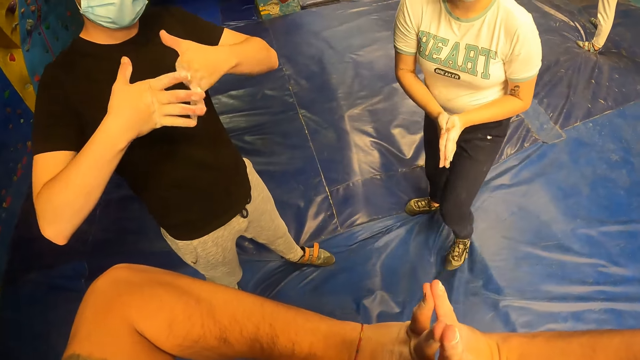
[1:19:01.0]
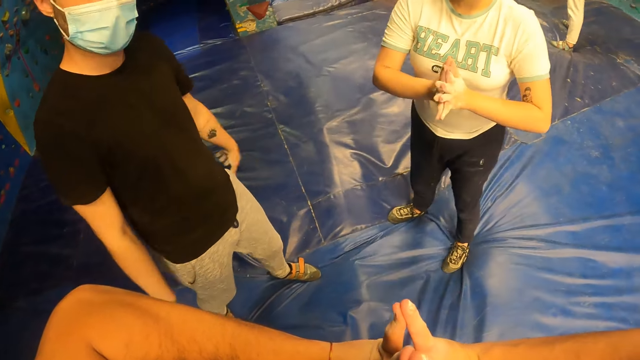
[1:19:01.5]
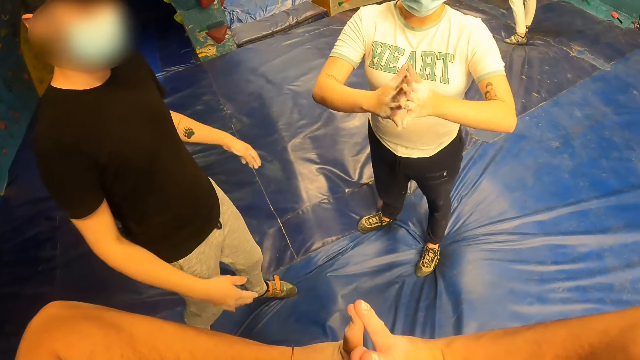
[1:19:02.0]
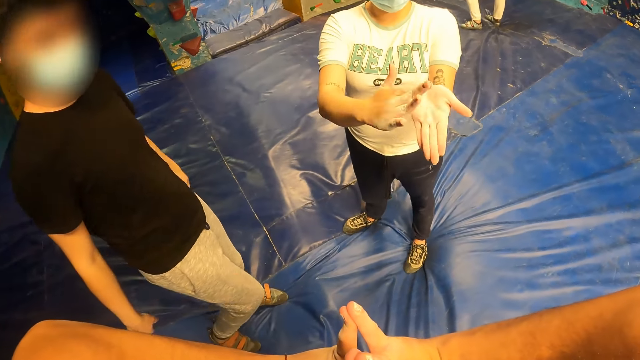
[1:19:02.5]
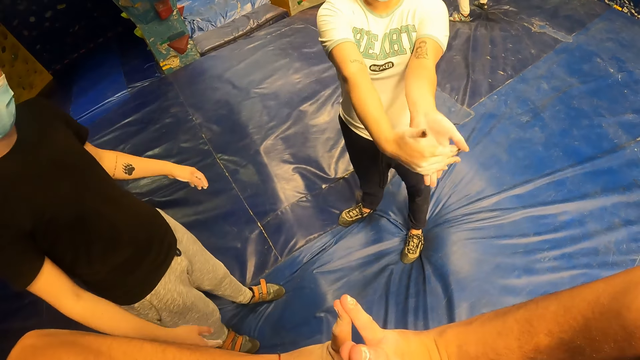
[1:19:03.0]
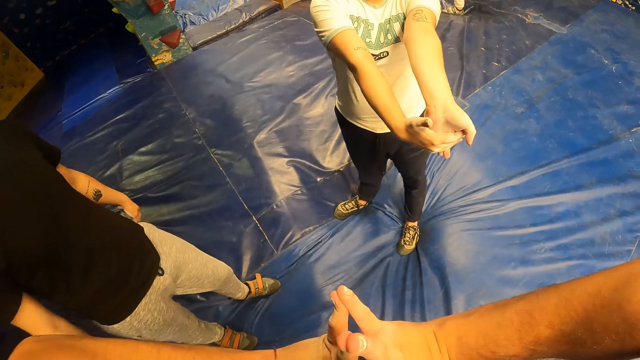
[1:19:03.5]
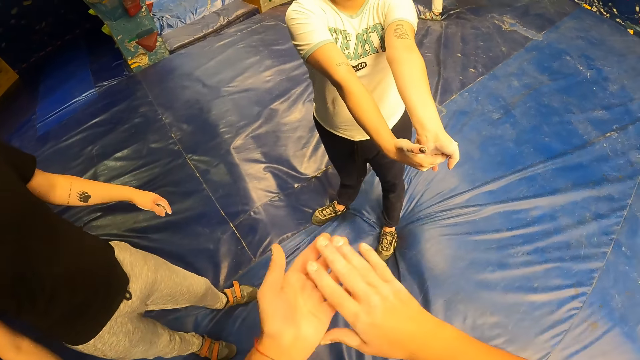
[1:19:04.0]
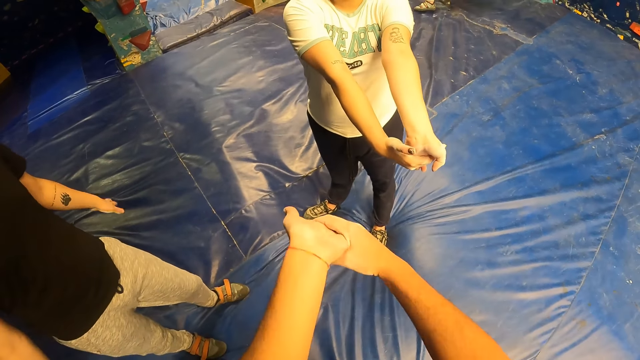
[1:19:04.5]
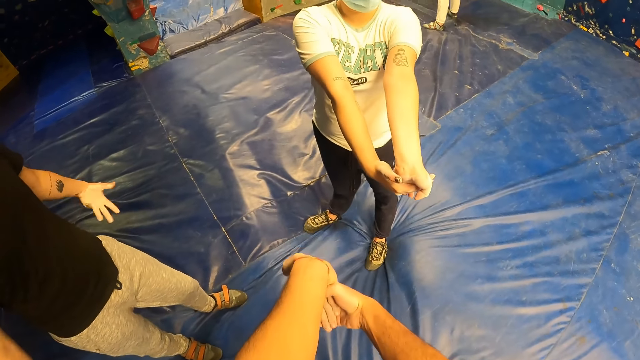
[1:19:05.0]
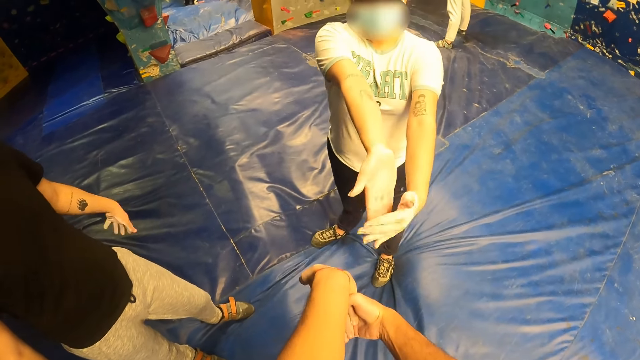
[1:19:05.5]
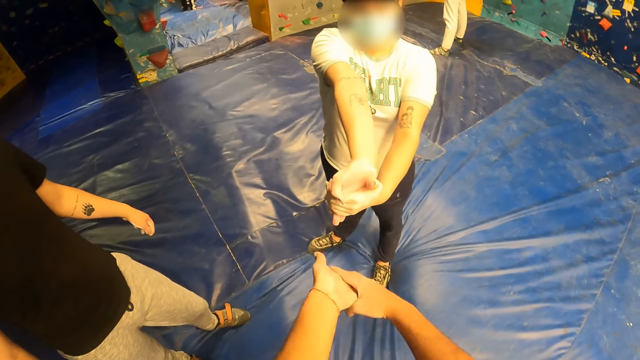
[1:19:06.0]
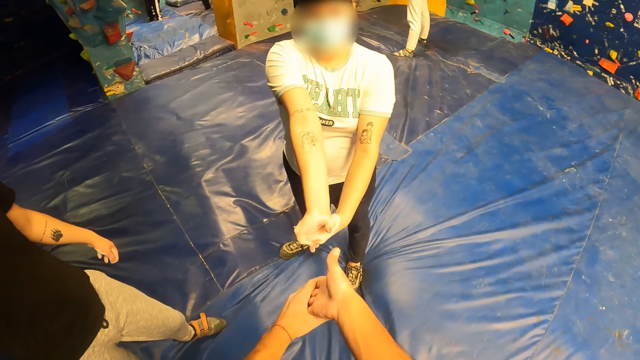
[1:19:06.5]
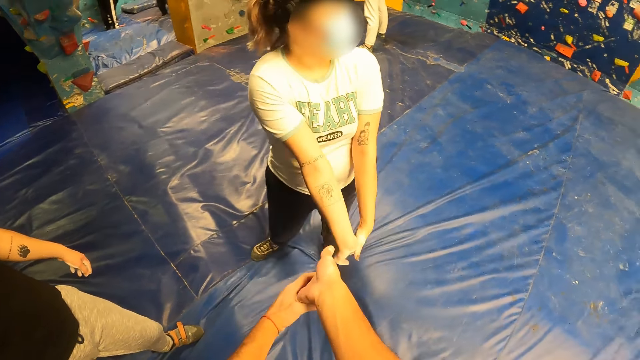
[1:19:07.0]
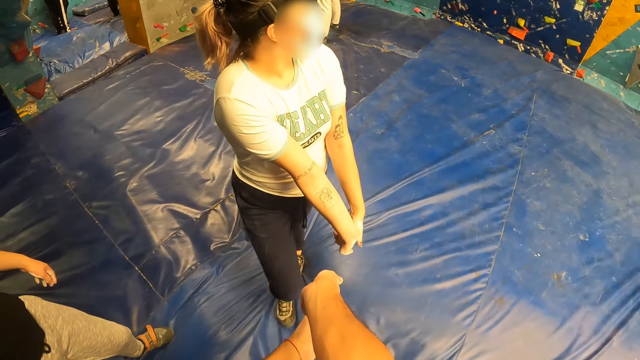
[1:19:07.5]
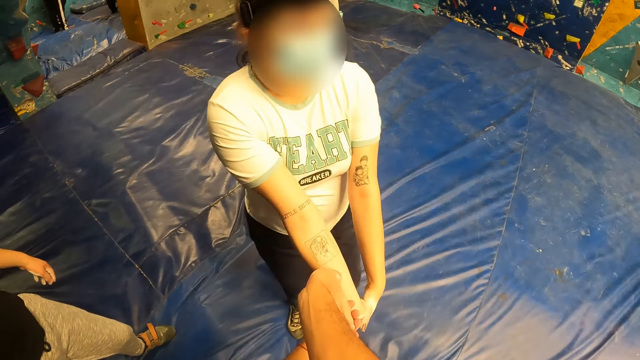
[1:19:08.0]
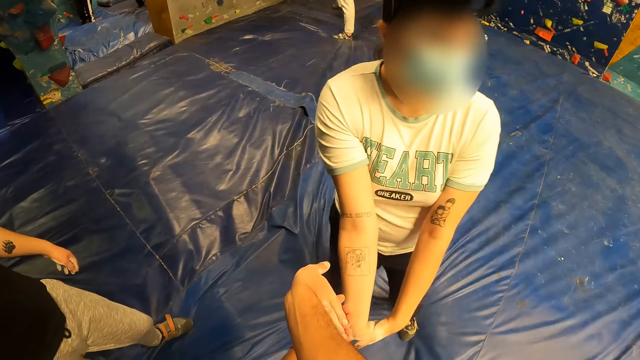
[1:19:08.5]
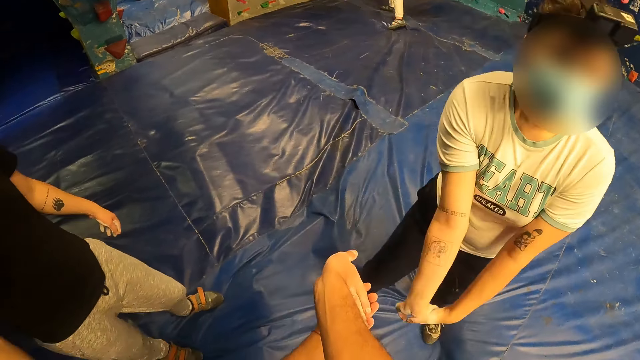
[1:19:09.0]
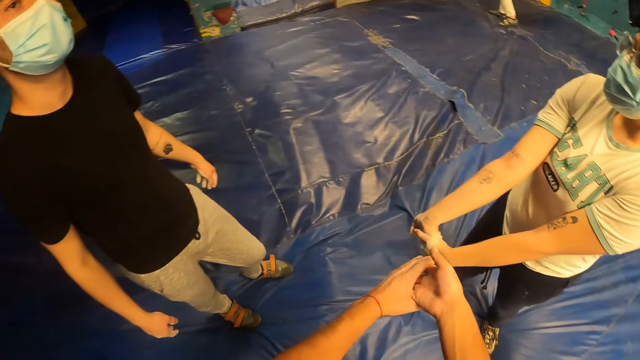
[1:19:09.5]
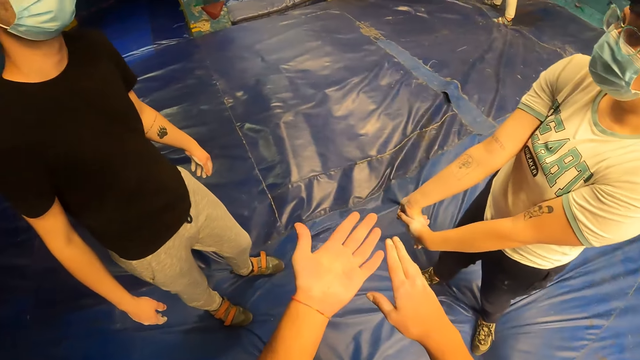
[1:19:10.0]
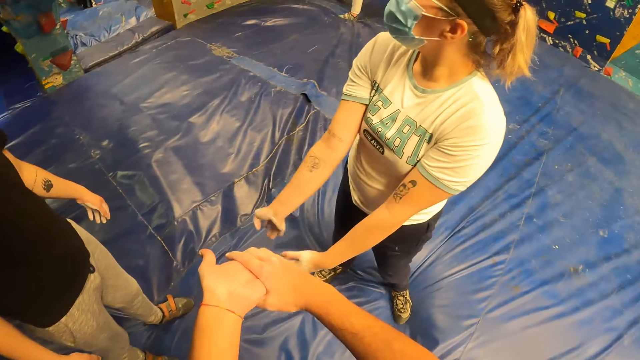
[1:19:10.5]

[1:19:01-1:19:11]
A man puts down his hand. A woman stretches her hands and moves beside the camera wearer.

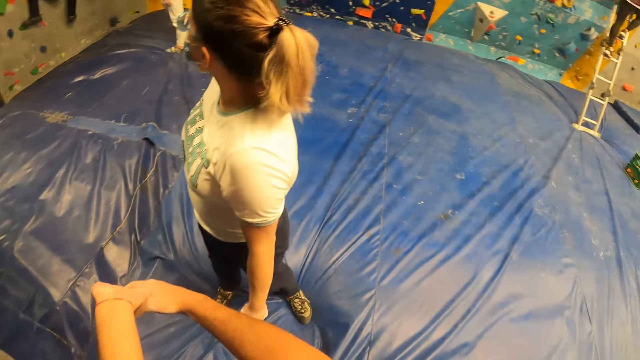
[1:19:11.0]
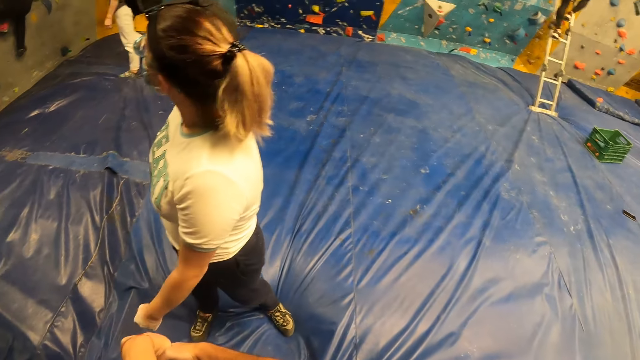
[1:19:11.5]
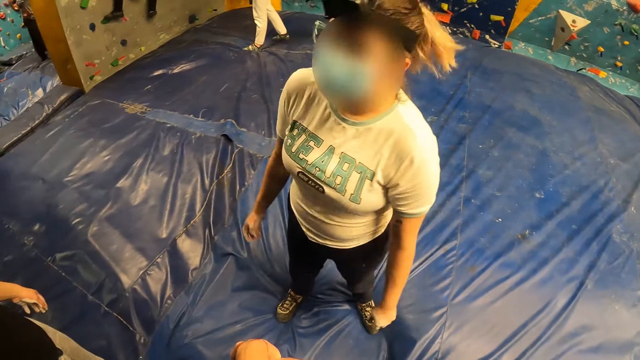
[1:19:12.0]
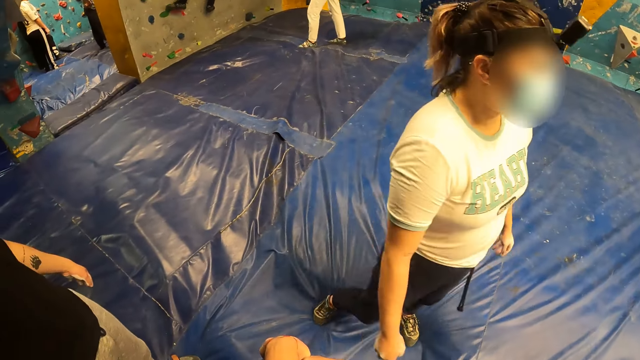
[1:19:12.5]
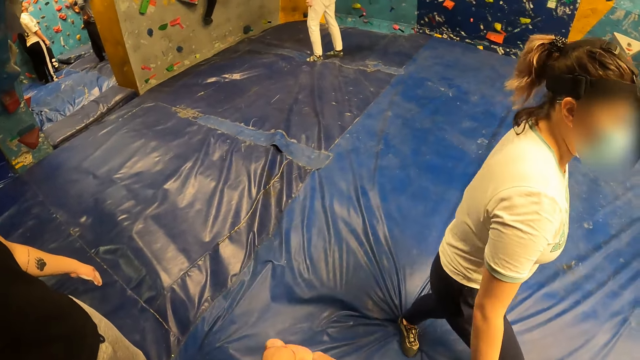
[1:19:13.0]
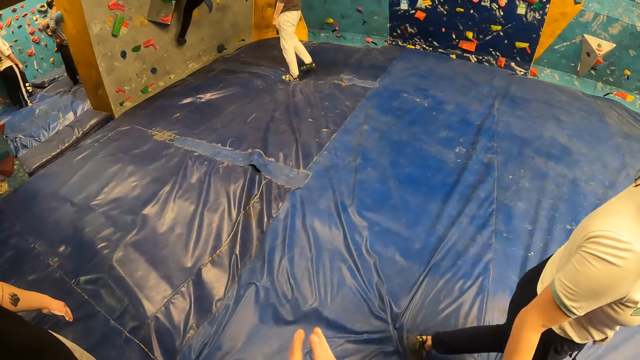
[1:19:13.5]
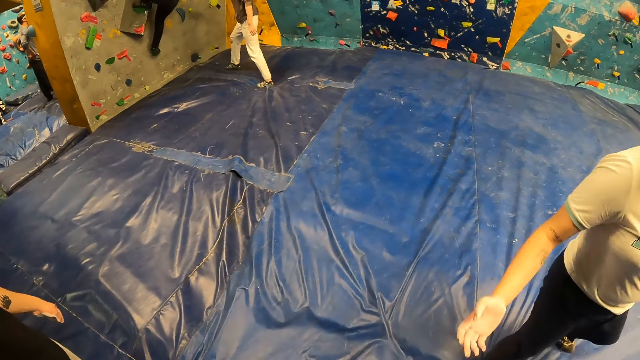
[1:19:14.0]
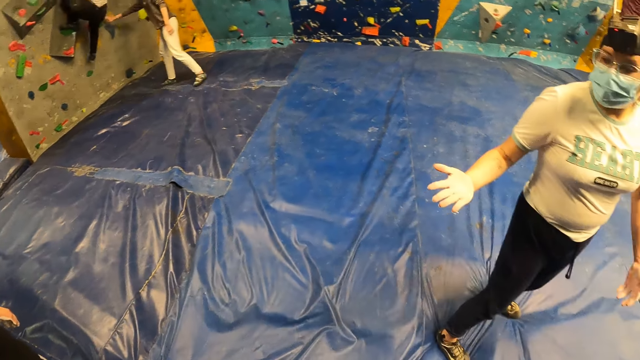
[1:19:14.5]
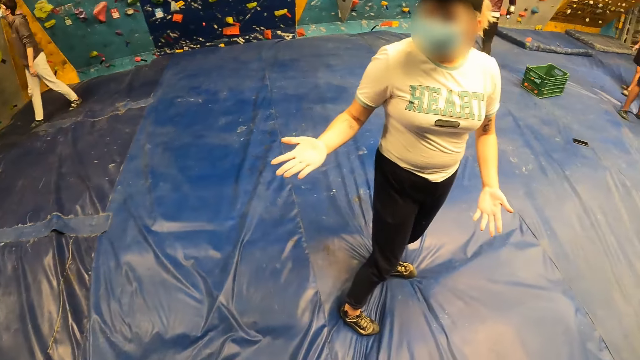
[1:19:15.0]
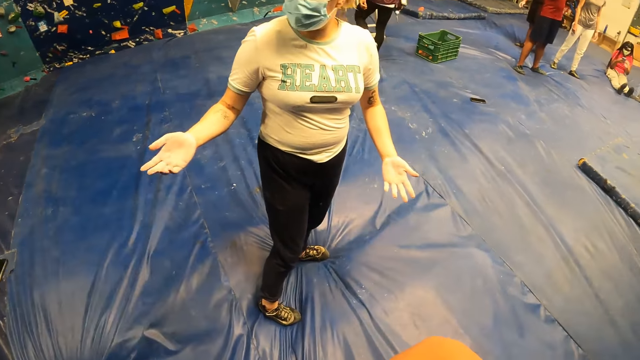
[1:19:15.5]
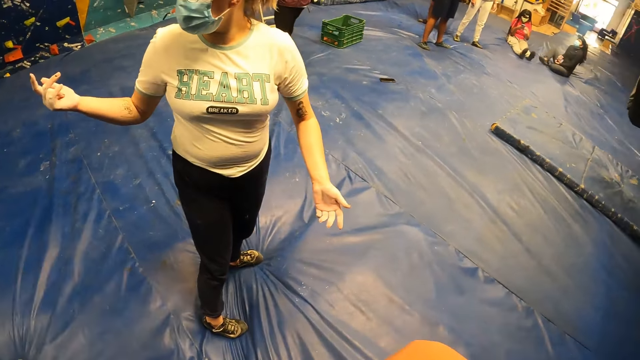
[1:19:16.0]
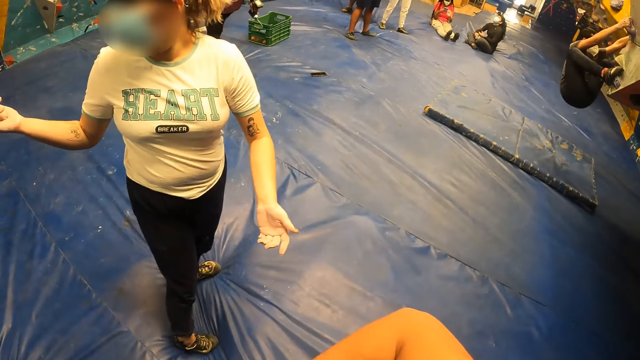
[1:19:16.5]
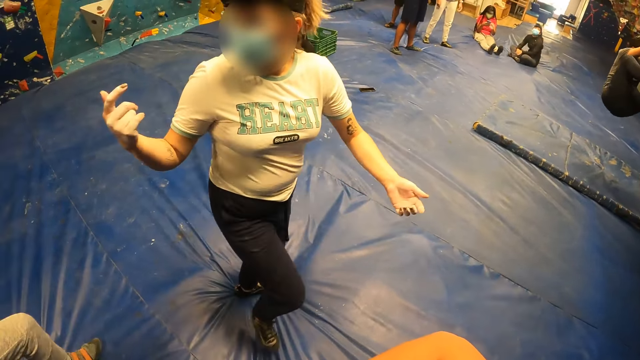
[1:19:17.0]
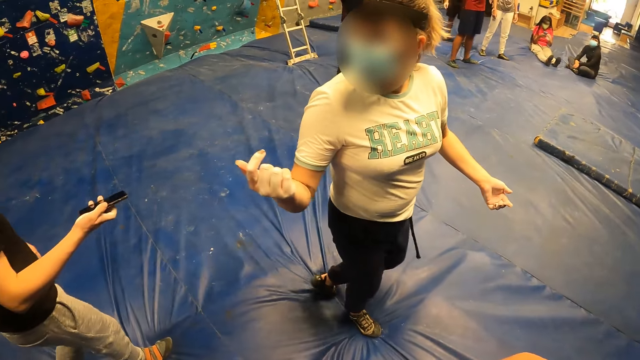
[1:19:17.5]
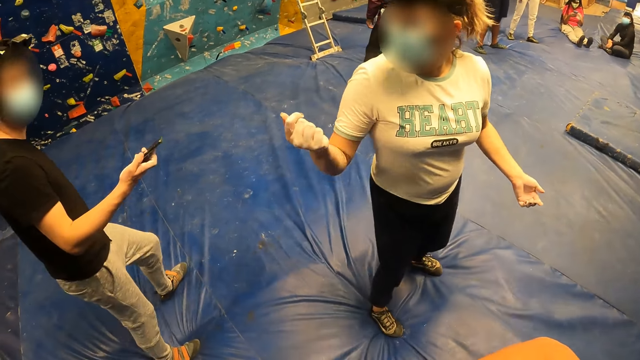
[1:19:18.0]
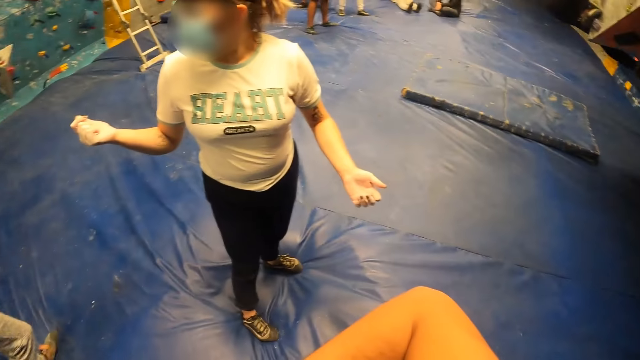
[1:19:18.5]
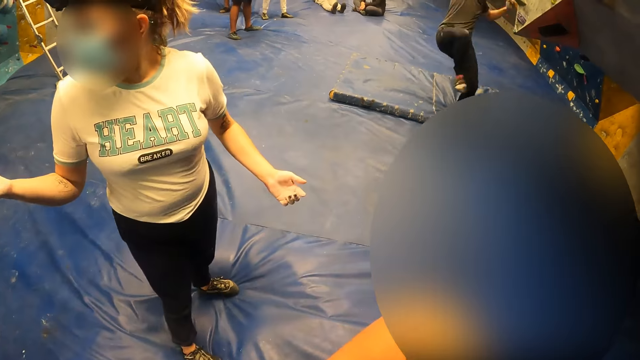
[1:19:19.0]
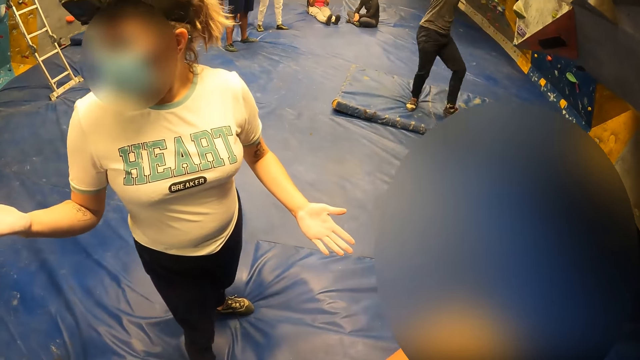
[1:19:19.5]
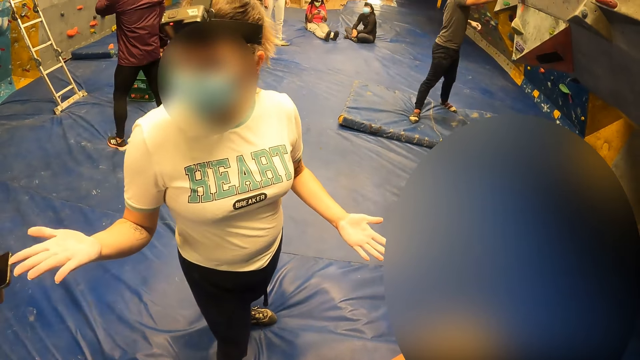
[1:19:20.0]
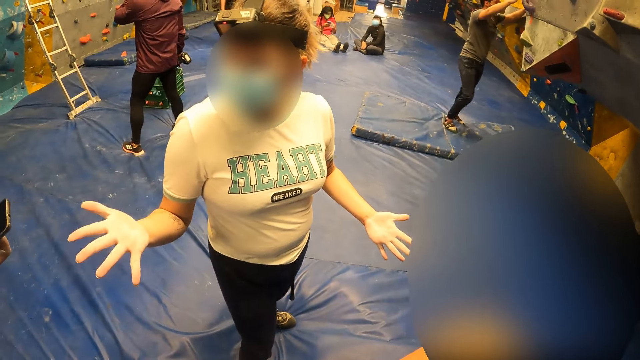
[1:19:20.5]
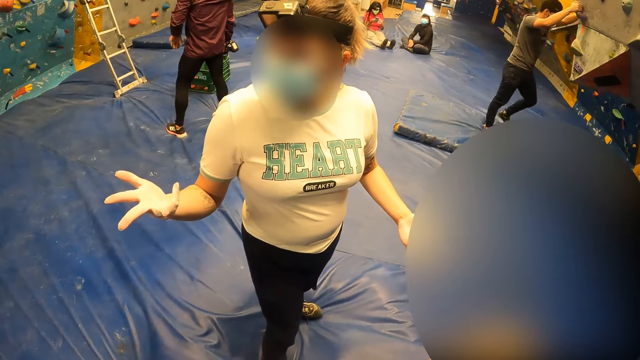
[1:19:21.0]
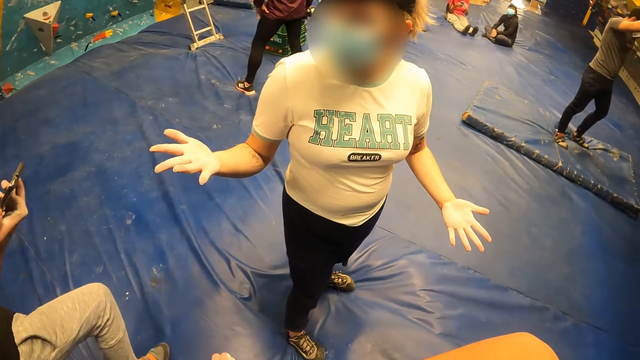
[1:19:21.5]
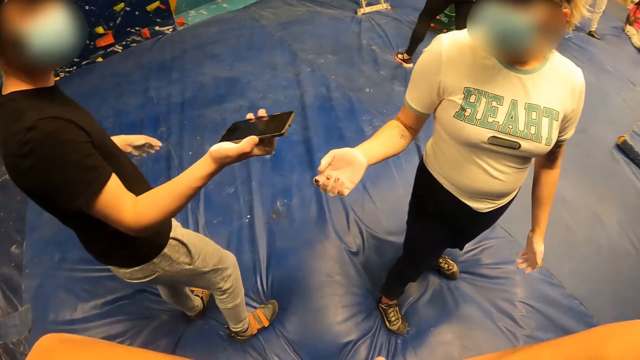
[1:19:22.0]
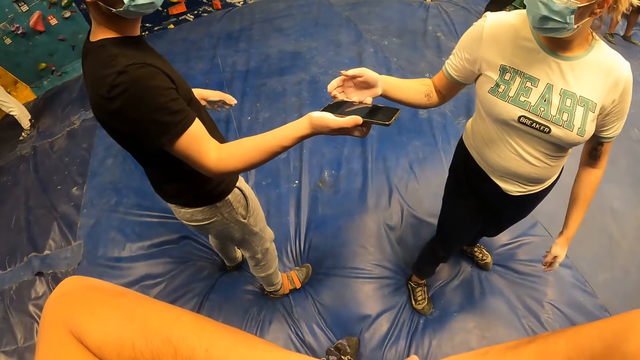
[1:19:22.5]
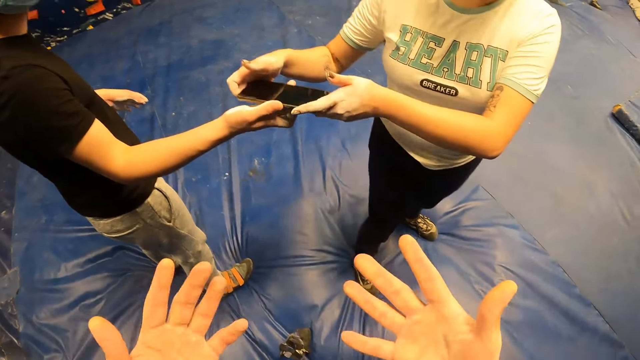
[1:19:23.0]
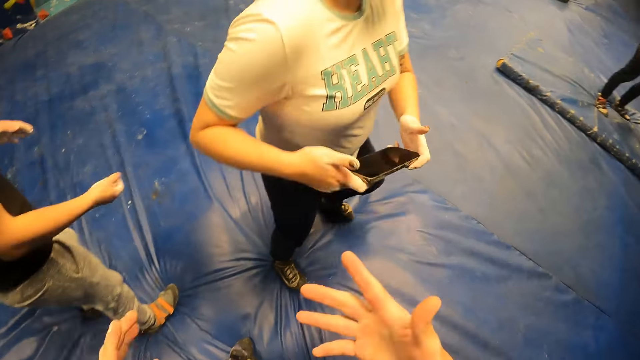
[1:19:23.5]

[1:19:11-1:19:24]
A woman looks around the room, moves beside the camera wearer and gestures with her hands. The camera wearer looks at the woman. A man holds a phone. The woman takes the phone from the man with both hands. The woman holds the phone.
